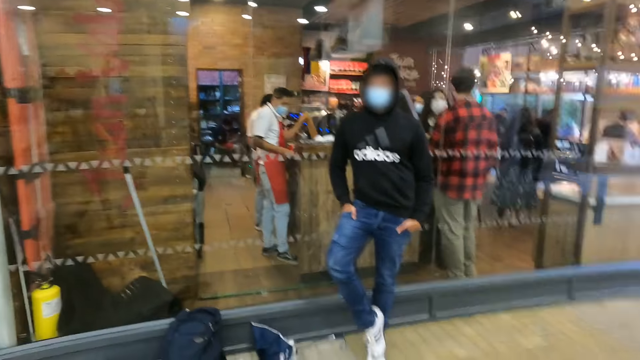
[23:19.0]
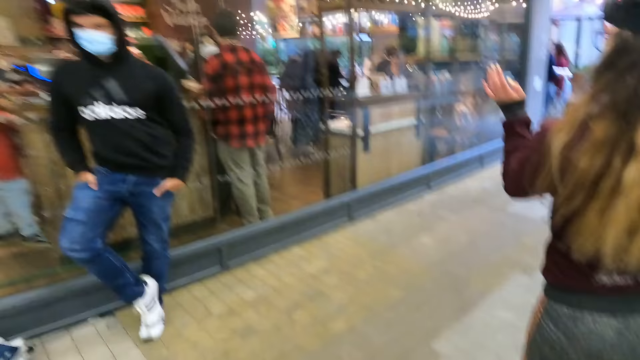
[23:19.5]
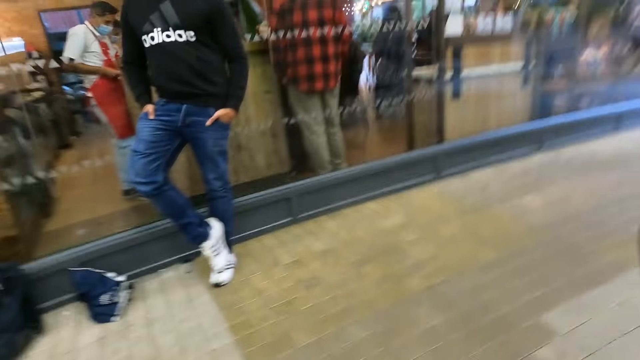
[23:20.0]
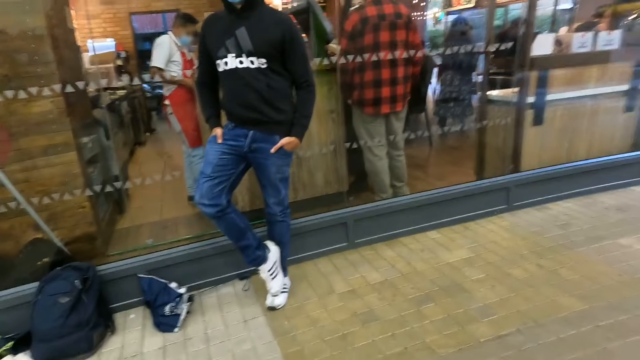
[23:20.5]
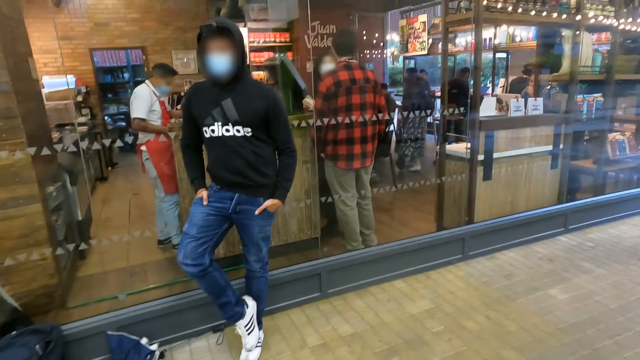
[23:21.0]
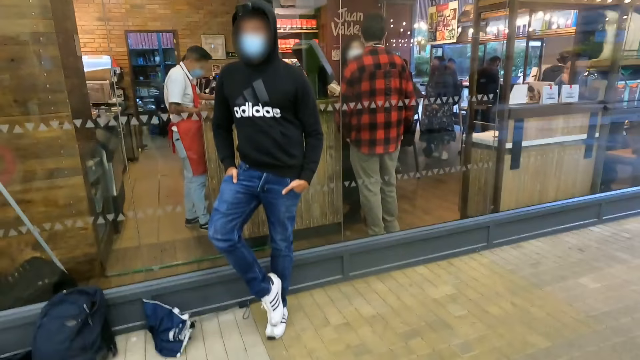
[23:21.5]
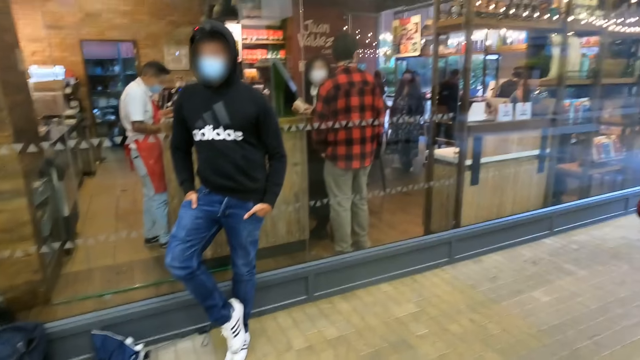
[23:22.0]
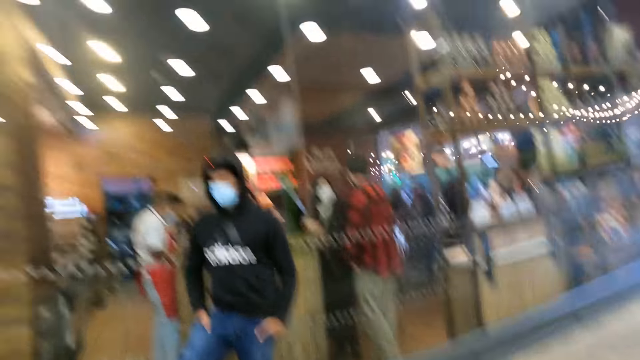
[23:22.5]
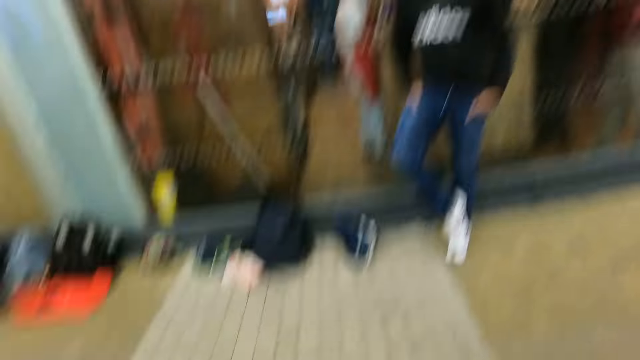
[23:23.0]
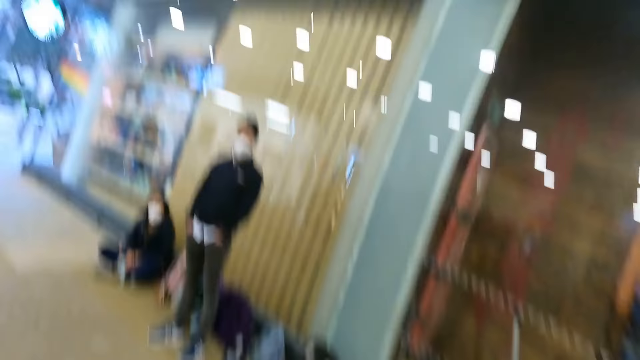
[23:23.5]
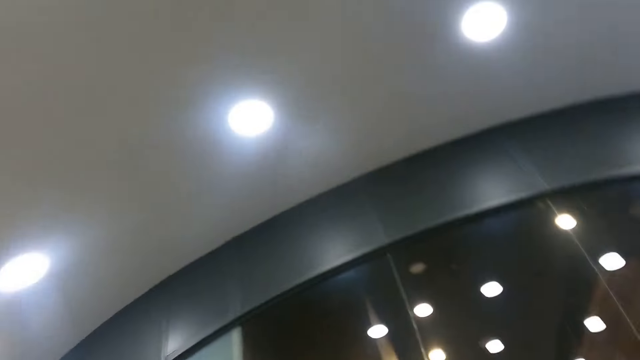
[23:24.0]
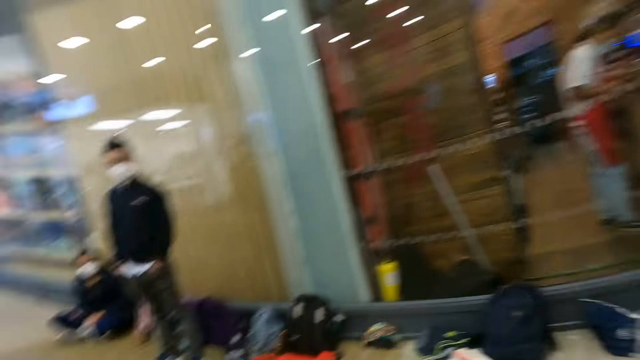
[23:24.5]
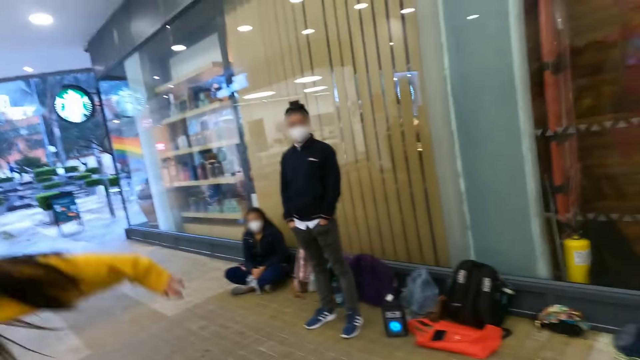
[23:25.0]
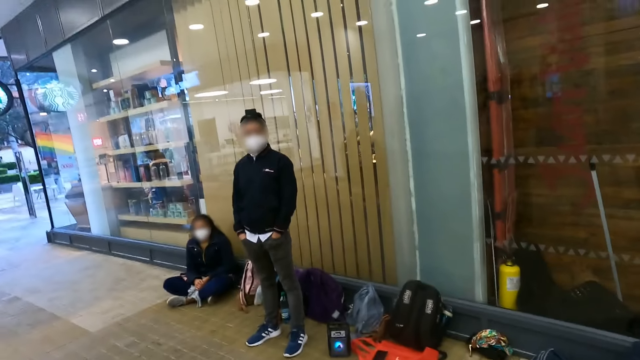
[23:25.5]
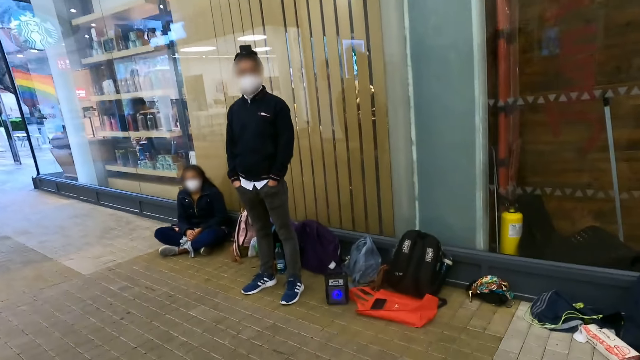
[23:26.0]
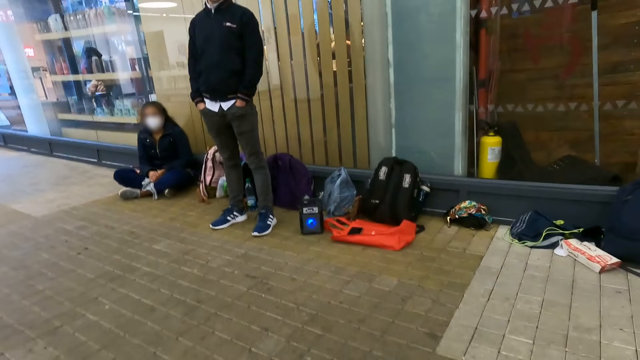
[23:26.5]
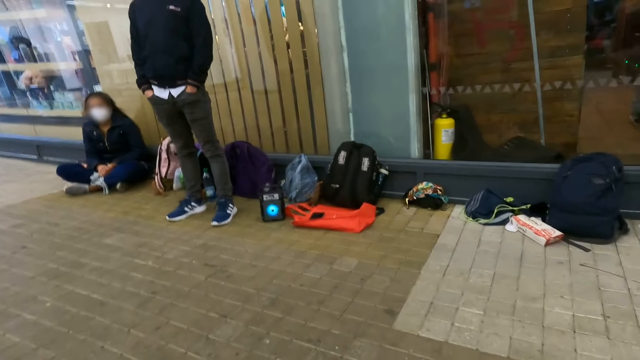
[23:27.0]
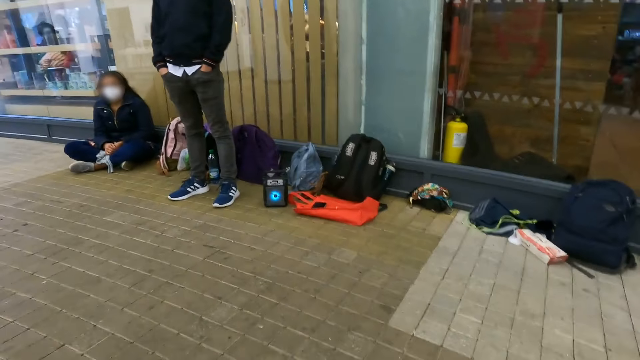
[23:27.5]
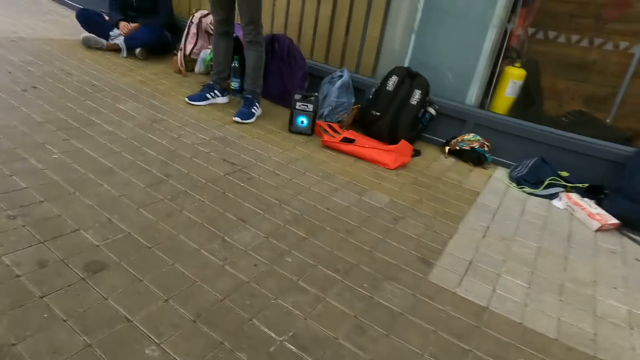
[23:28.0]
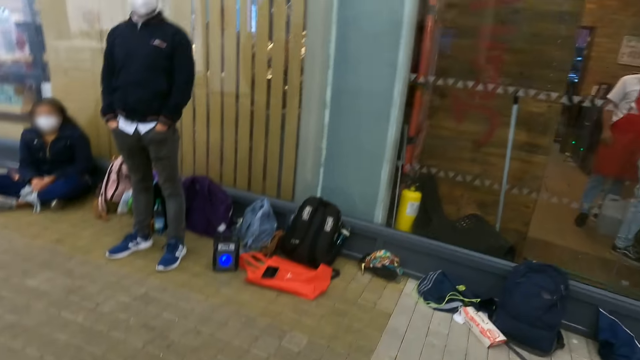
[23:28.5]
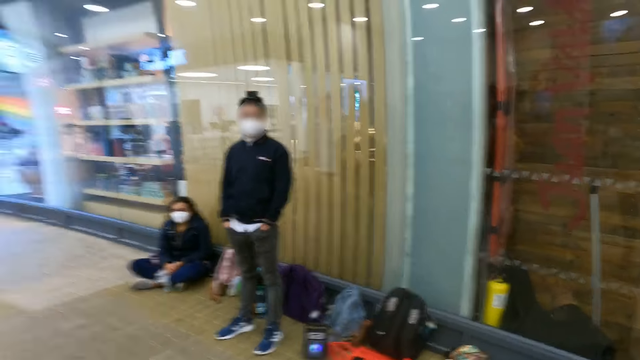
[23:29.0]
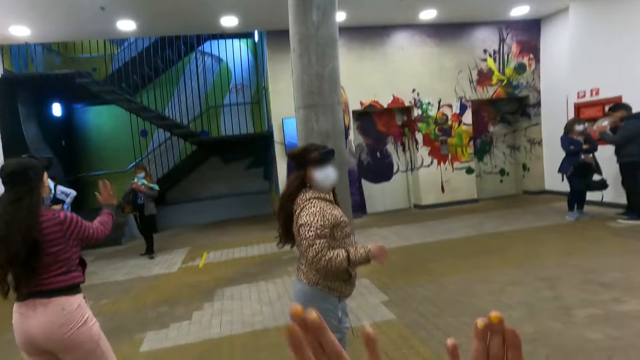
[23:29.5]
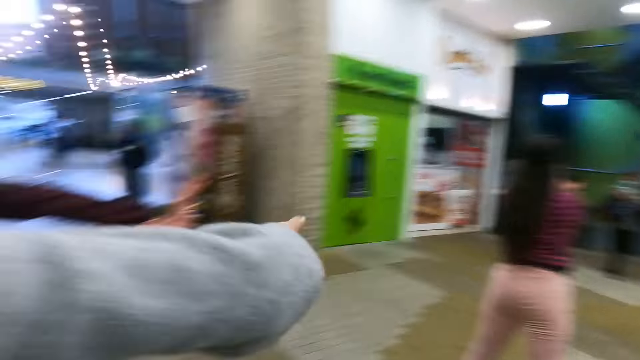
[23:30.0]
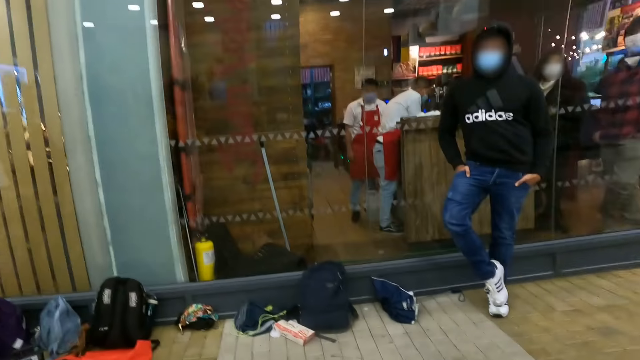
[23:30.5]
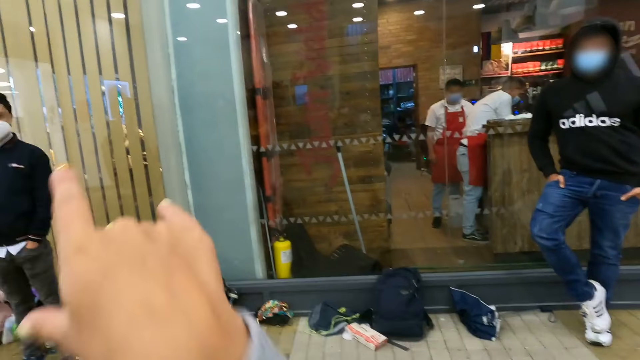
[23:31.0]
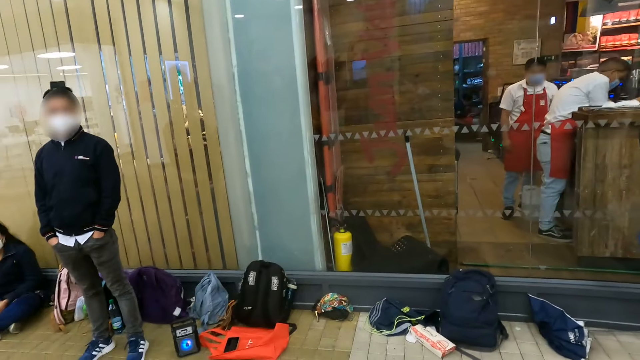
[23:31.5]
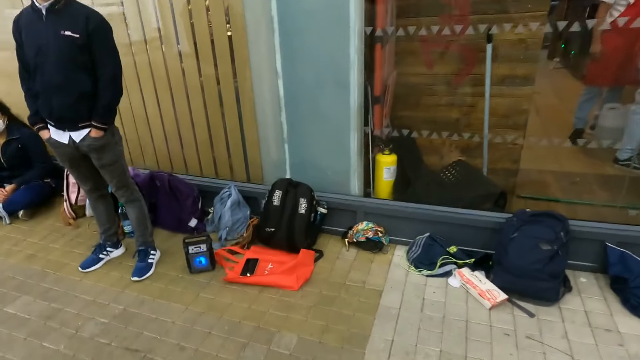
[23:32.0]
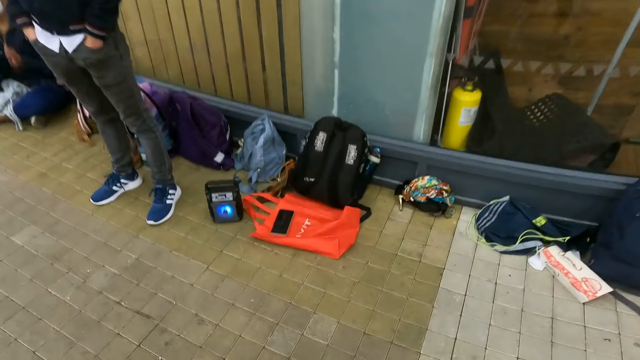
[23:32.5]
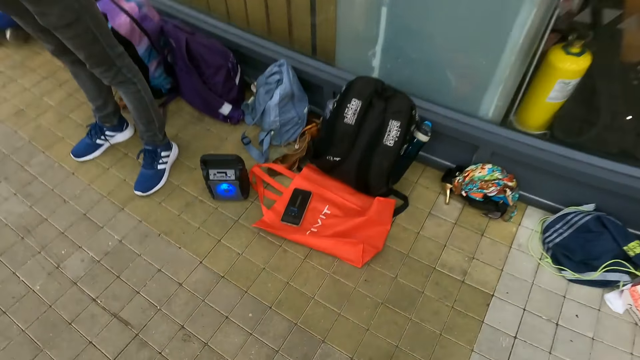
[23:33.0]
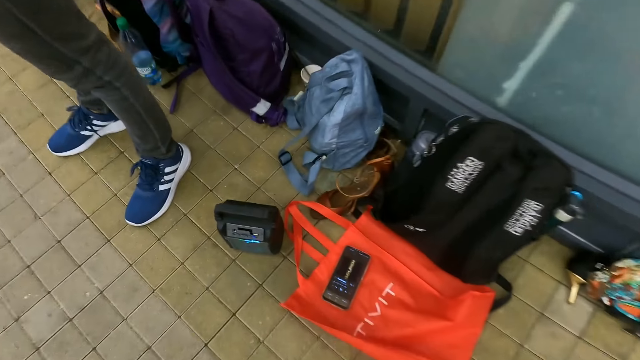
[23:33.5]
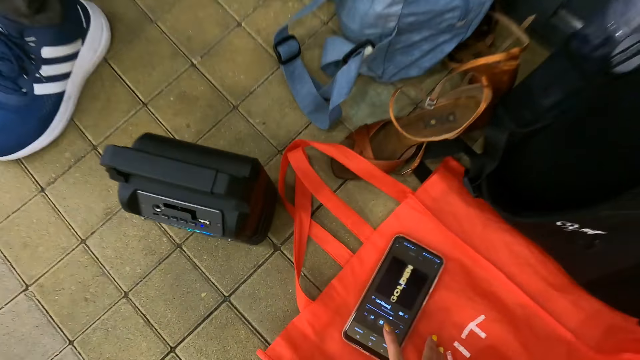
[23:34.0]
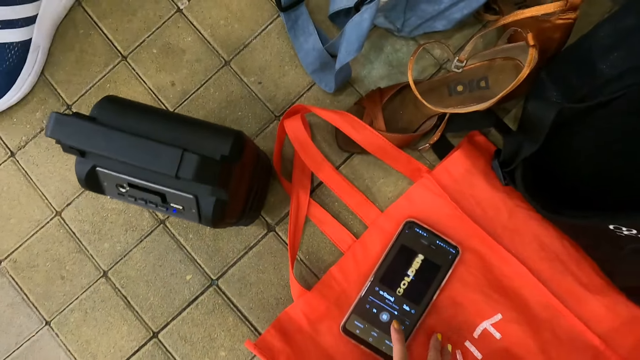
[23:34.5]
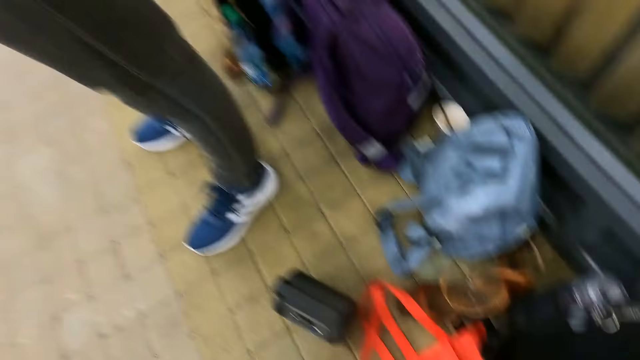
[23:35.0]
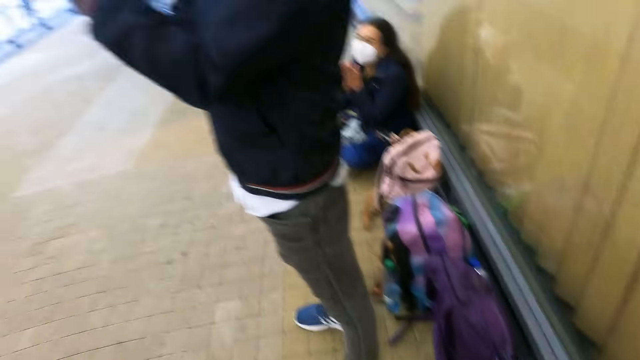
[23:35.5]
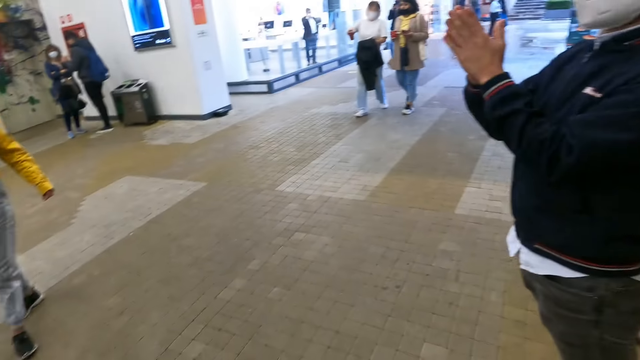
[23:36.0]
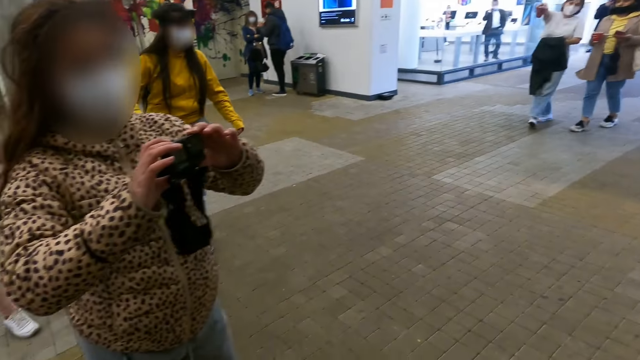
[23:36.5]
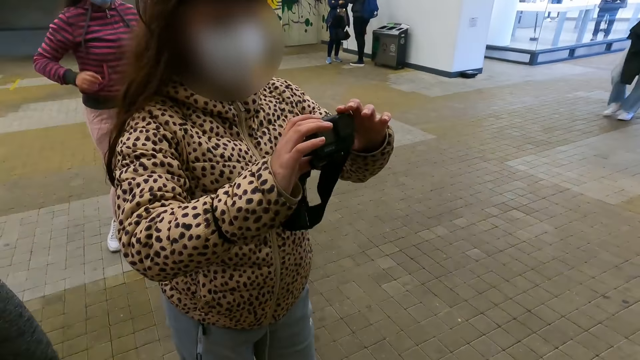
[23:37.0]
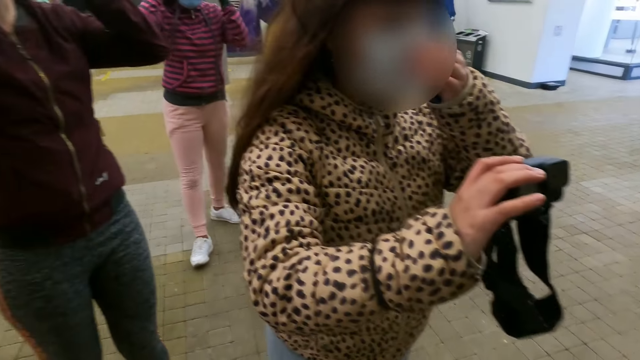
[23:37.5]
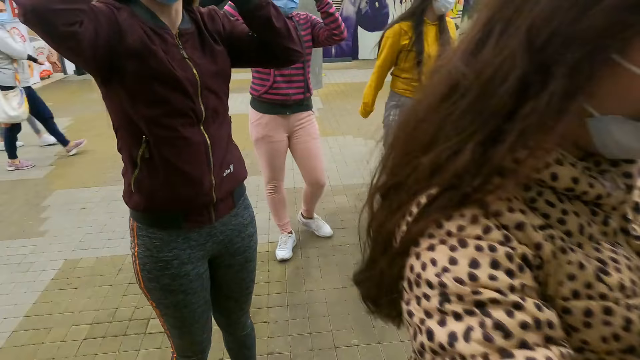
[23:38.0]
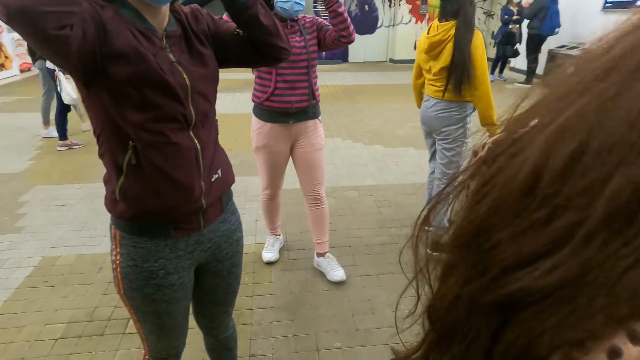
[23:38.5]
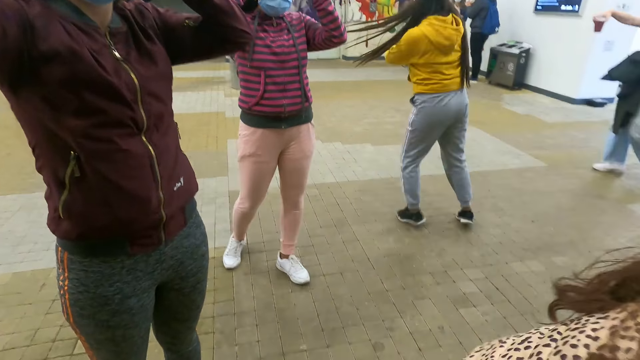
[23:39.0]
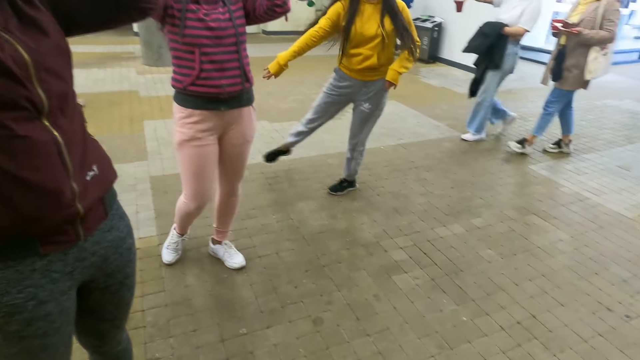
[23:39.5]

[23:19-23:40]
The camera wearer turns around. They turn around again. They walk around a room. They tap a phone. They pause the music on the phone. A woman walks with a camera. The camera wearer looks around. Another woman spins around.
